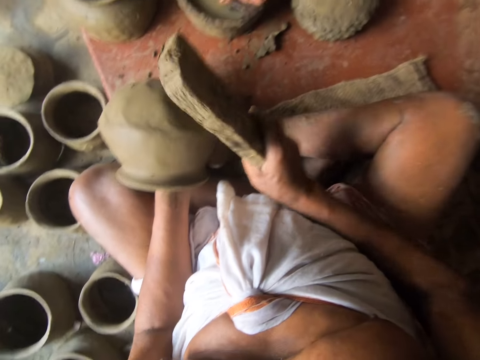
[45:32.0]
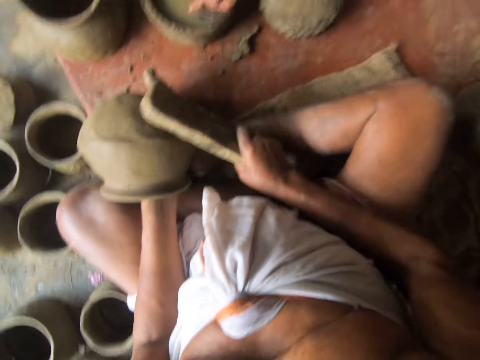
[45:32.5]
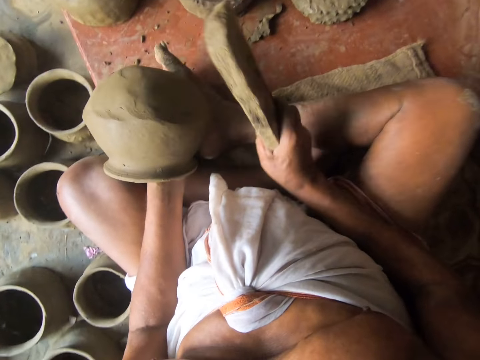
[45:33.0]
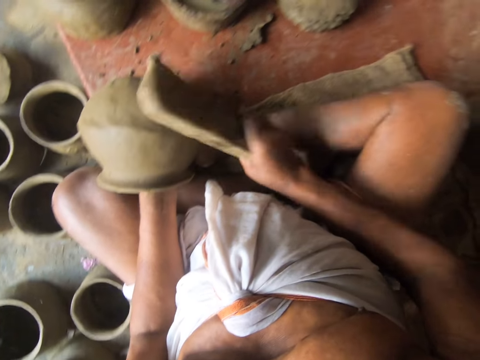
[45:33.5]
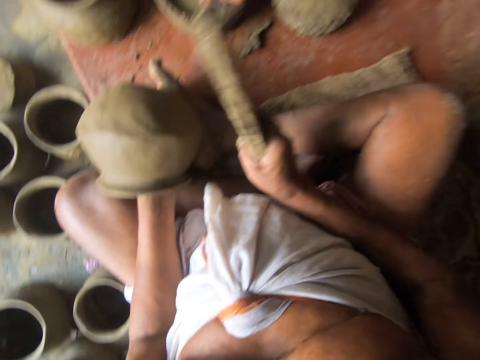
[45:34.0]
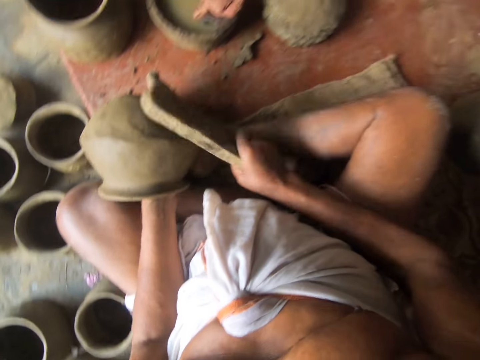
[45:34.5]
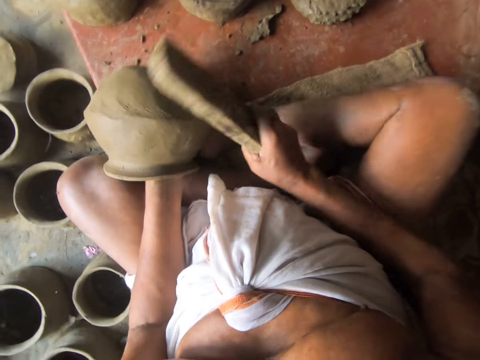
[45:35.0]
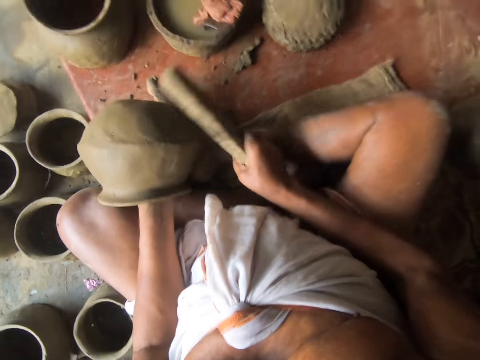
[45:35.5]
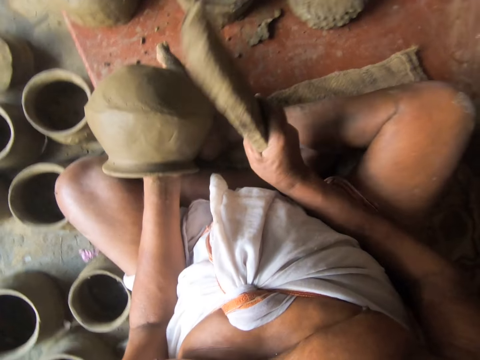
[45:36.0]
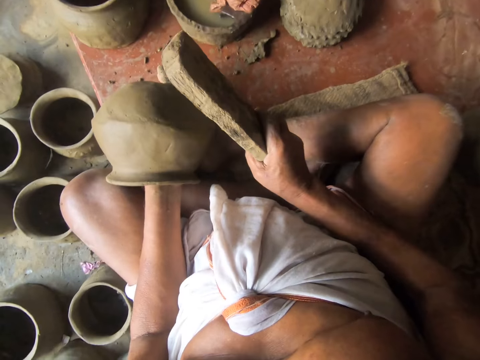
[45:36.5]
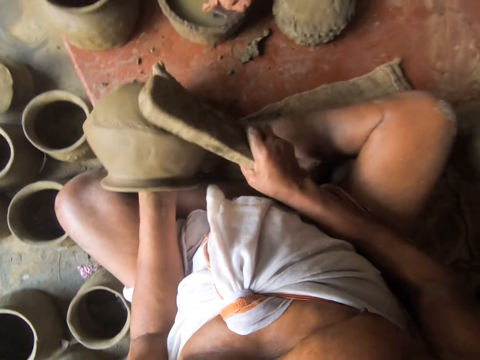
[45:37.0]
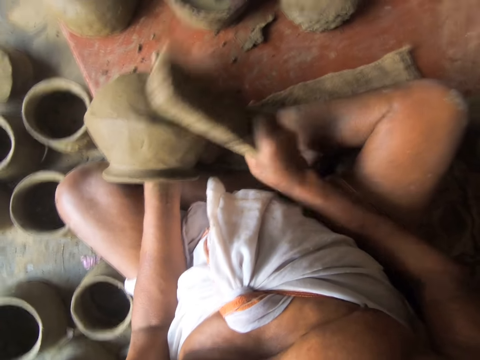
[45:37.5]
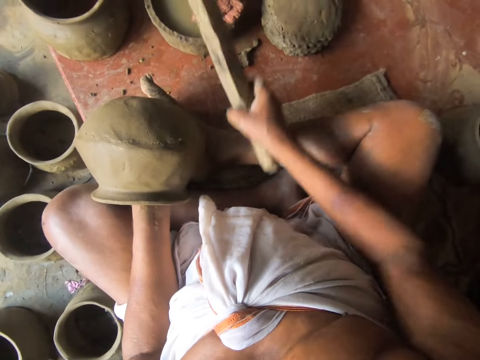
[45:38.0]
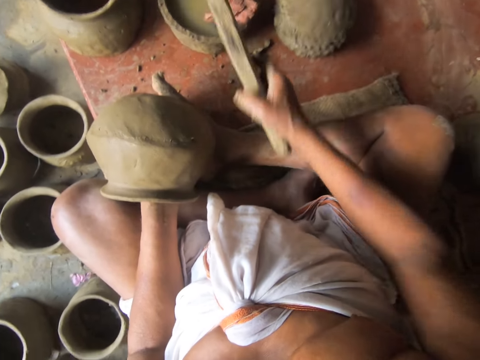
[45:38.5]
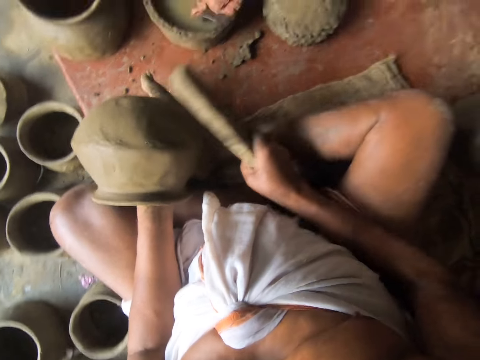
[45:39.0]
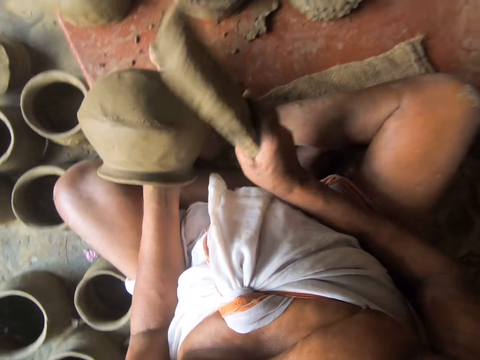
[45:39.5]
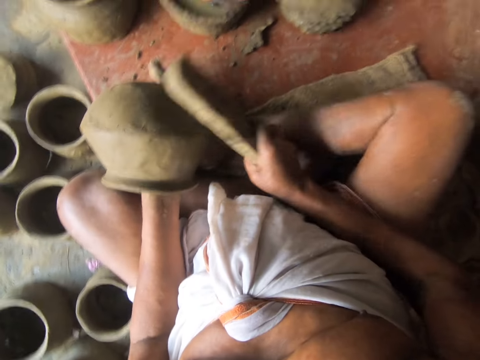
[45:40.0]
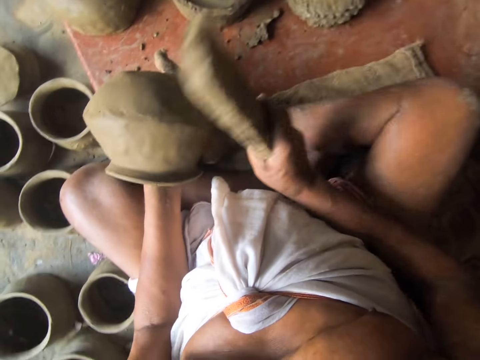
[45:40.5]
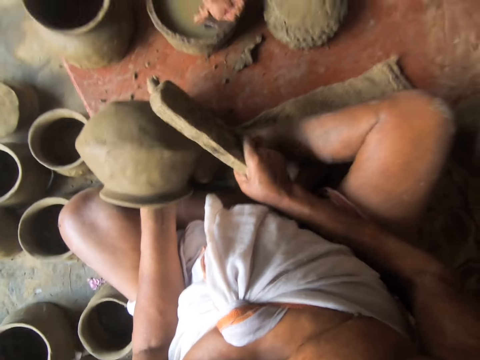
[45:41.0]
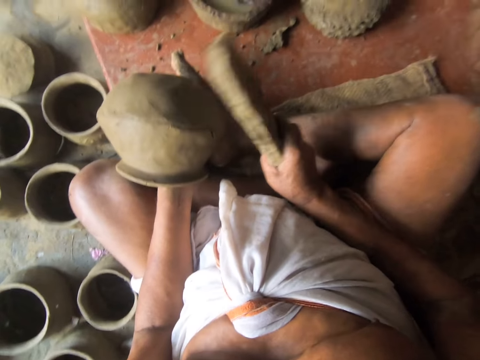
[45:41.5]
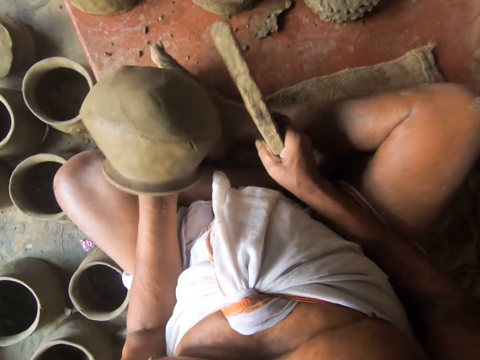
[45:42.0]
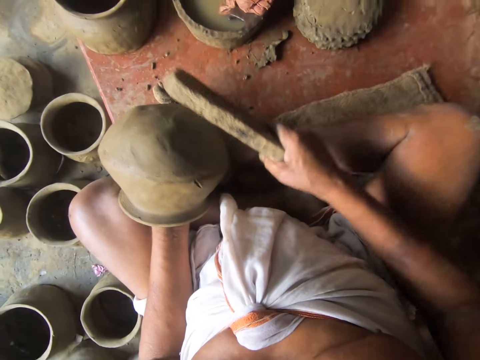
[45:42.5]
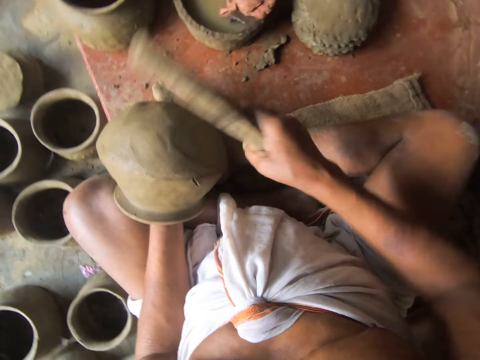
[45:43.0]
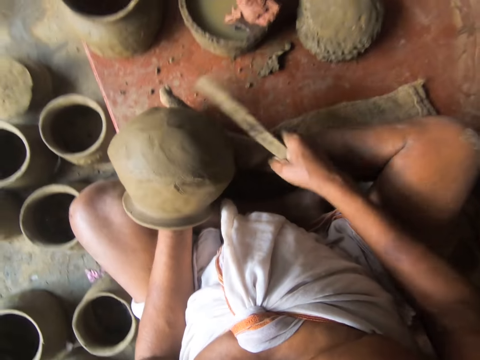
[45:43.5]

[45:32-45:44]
A man dips the throwing stick on the liquid clay. The man shapes the pot with the throwing stick.

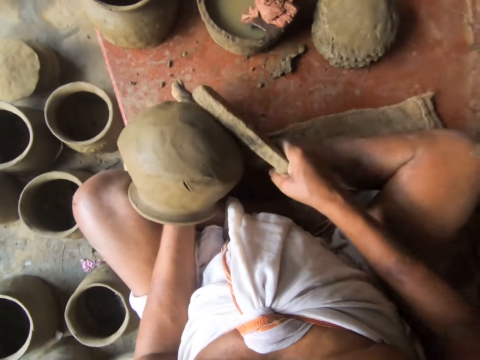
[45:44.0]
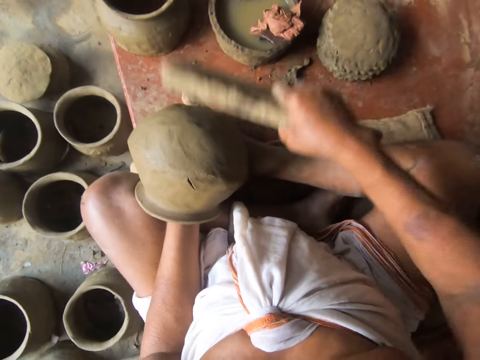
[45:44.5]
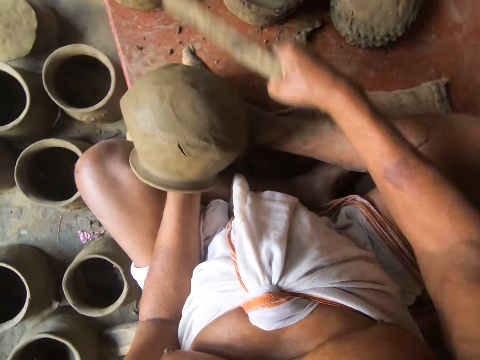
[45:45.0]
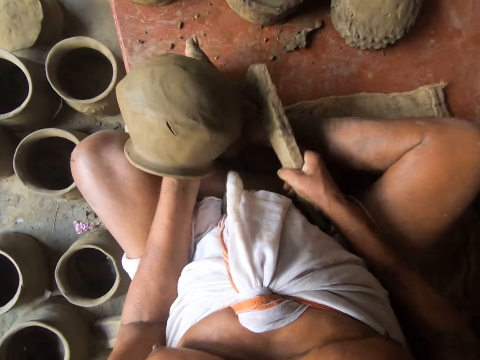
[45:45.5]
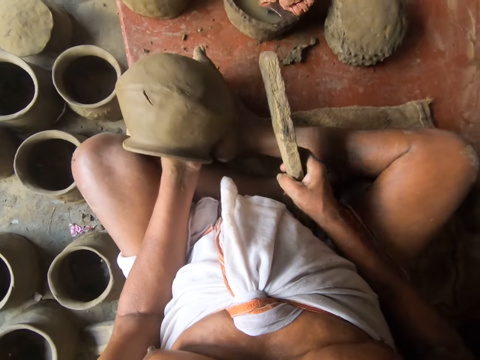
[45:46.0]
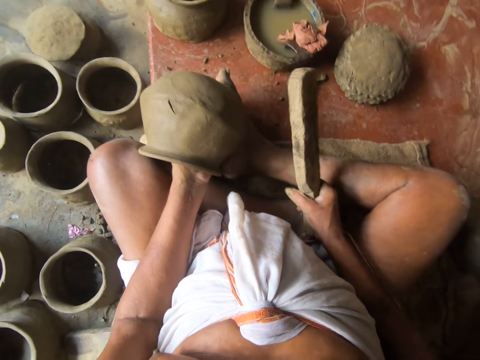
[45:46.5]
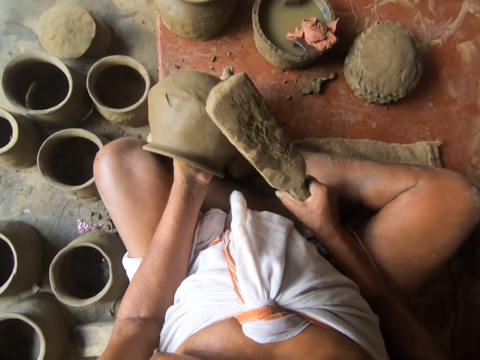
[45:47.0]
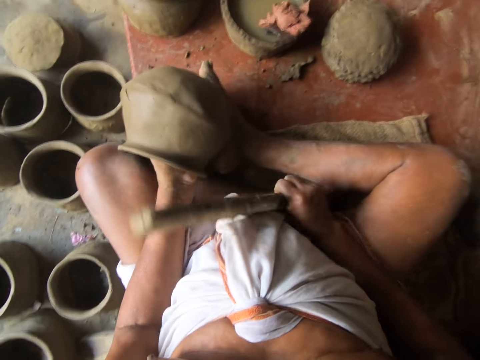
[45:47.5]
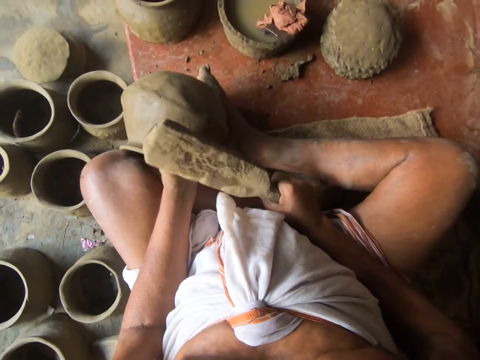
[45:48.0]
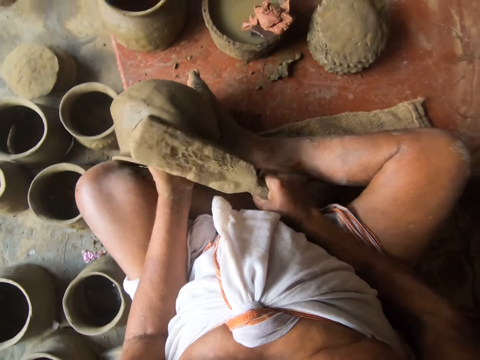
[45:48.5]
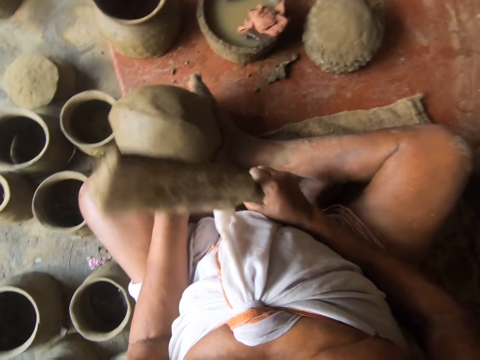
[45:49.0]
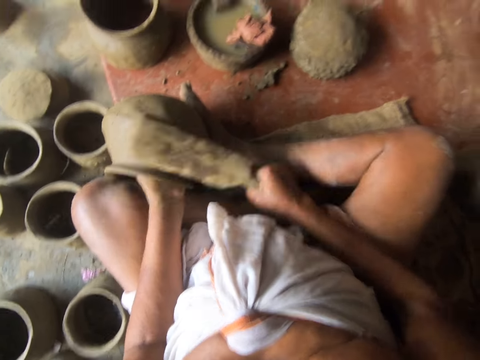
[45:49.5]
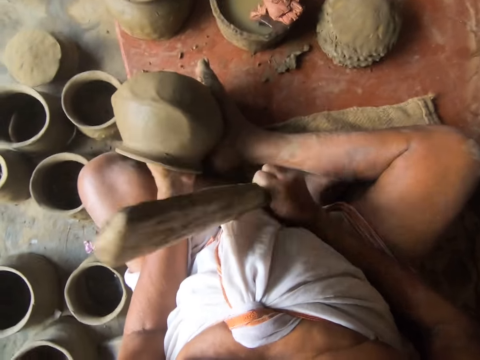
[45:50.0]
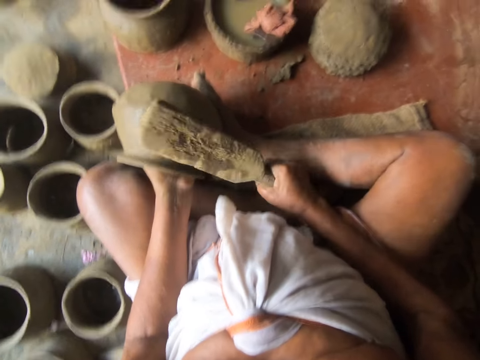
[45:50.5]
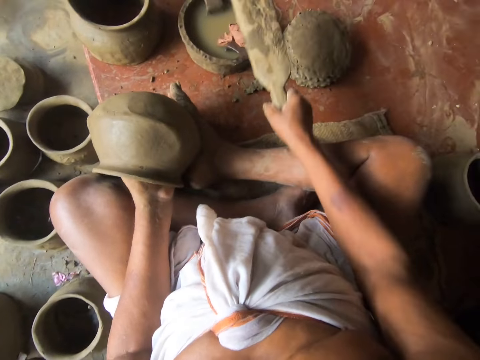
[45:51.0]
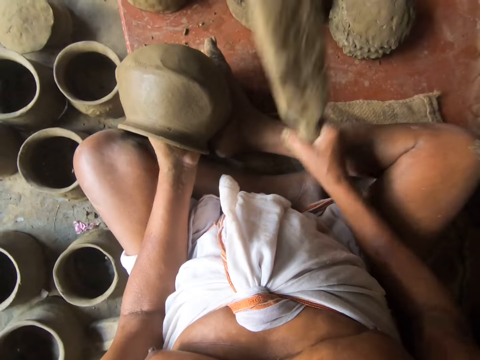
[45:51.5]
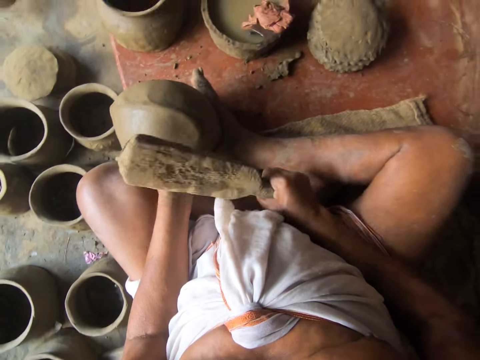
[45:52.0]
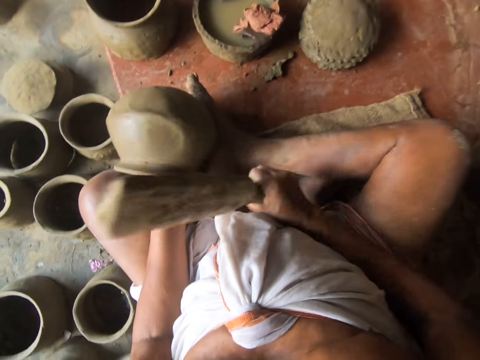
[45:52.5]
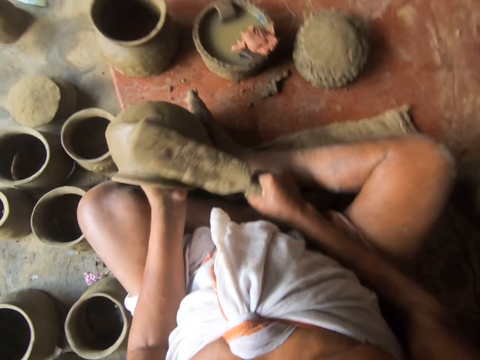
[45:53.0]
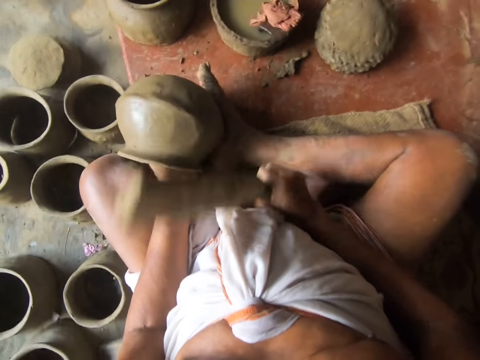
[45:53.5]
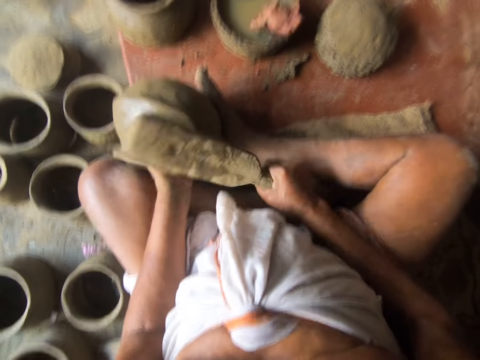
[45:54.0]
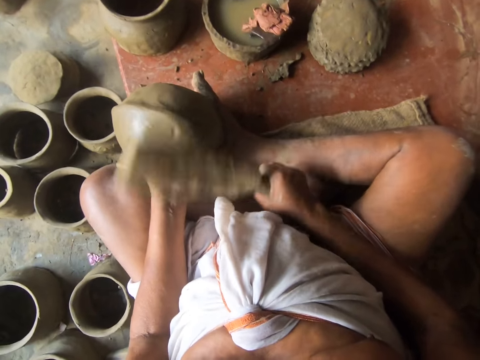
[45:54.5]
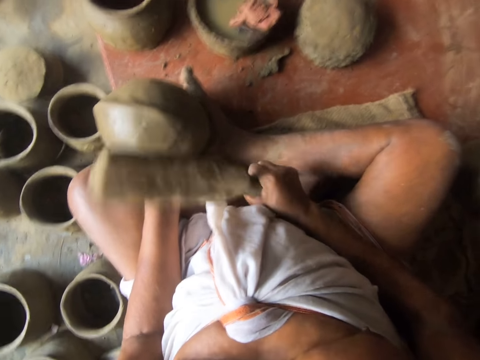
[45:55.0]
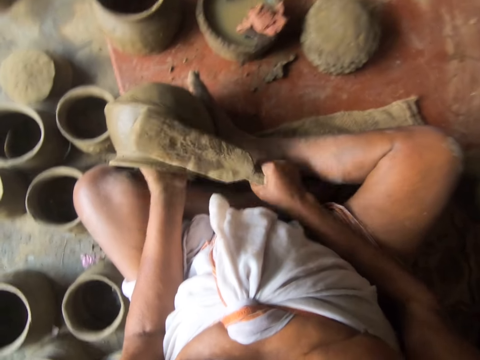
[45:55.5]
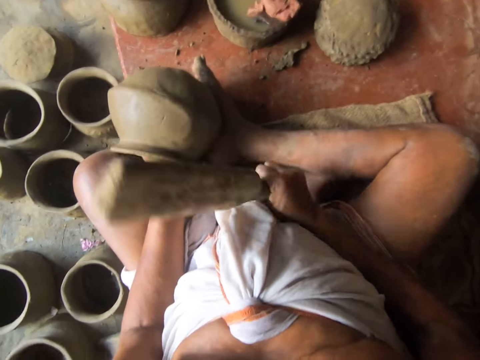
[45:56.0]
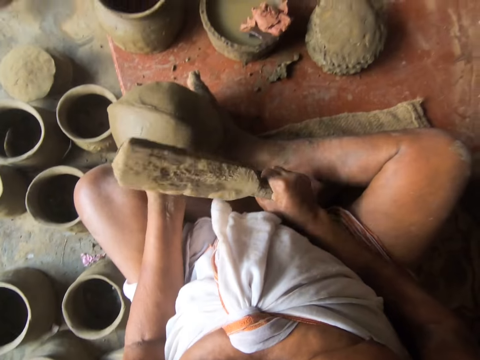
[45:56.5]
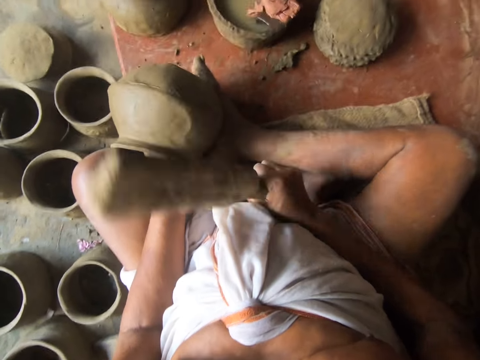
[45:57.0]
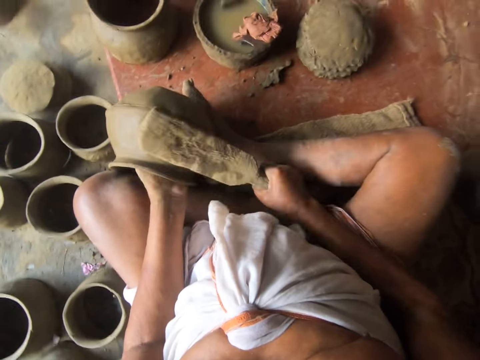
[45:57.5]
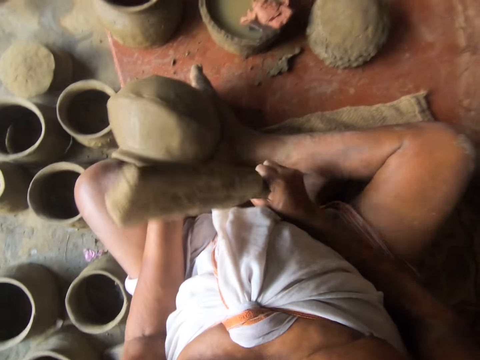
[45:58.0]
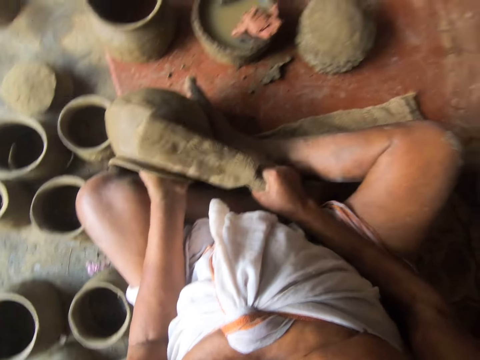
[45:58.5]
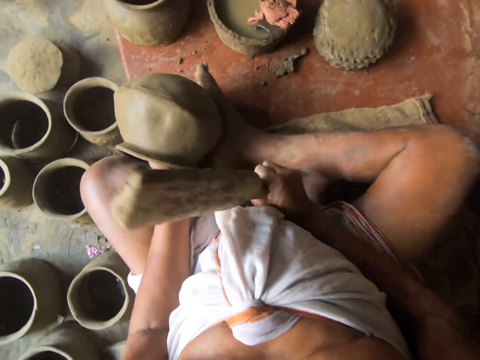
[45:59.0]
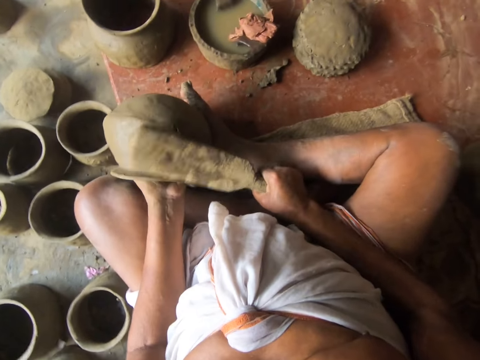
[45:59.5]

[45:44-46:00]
A man rotates the pot with the left hand. The man shapes the pot with the throwing stick. The camera wearer knocks the wood on water. The man dips the throwing stick on the liquid clay. The camera wearer knocks the pot with the wood. The man shapes the pot with the throwing stick. The camera wearer turns the pot.
